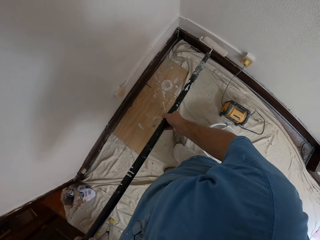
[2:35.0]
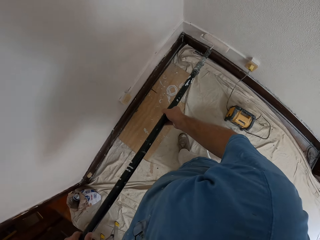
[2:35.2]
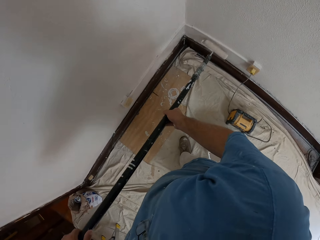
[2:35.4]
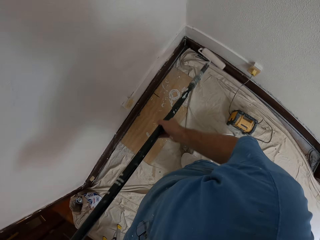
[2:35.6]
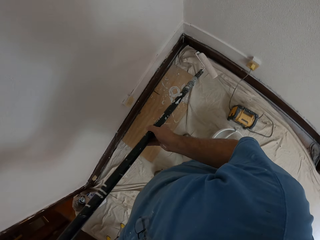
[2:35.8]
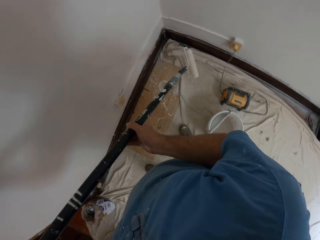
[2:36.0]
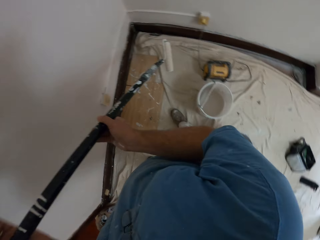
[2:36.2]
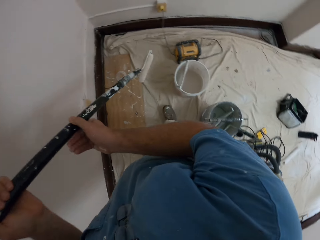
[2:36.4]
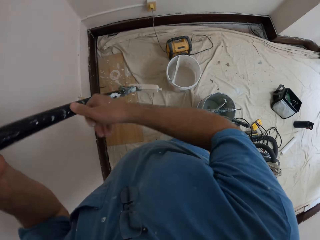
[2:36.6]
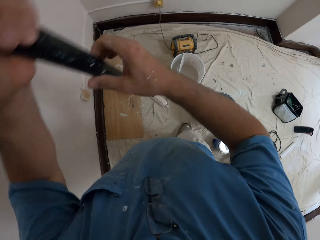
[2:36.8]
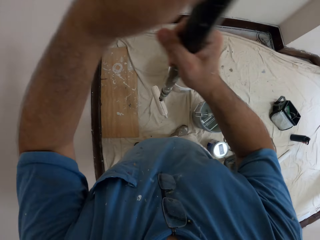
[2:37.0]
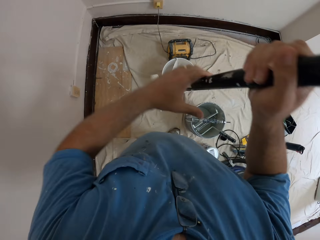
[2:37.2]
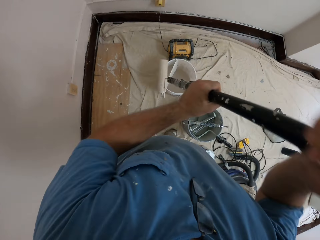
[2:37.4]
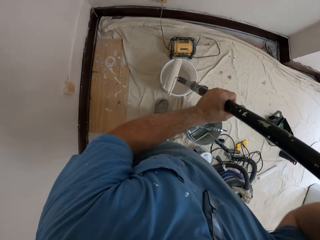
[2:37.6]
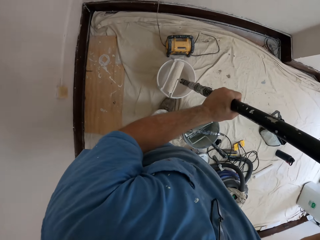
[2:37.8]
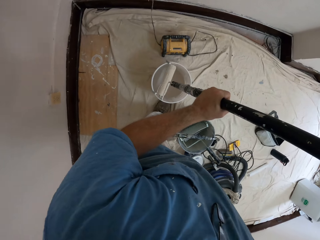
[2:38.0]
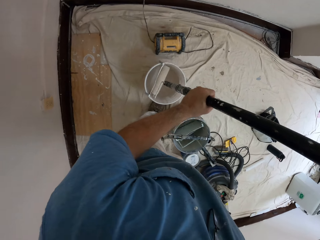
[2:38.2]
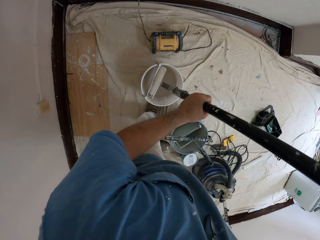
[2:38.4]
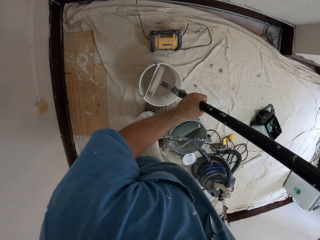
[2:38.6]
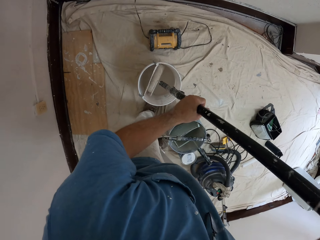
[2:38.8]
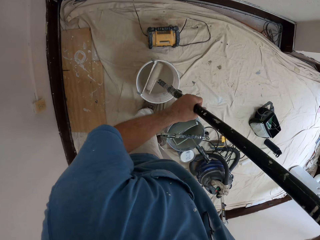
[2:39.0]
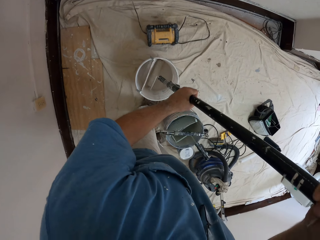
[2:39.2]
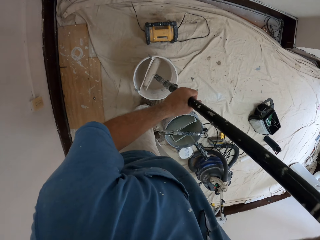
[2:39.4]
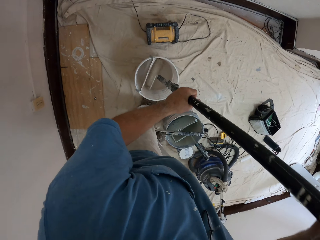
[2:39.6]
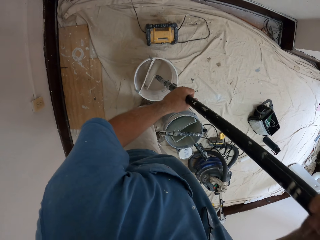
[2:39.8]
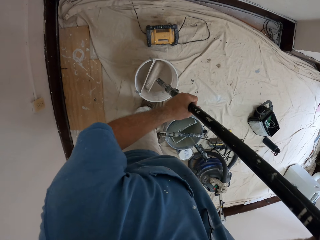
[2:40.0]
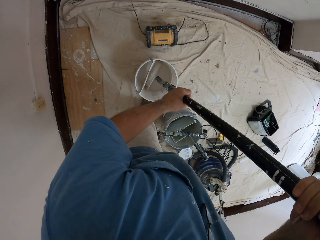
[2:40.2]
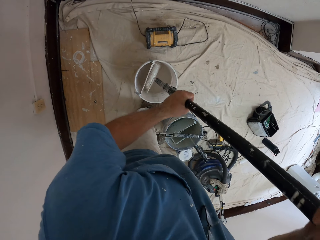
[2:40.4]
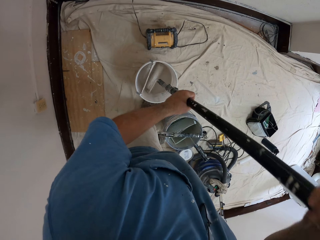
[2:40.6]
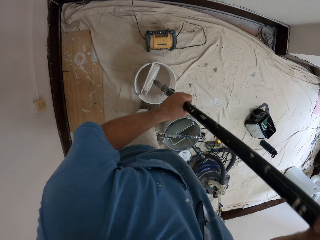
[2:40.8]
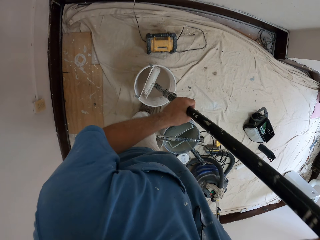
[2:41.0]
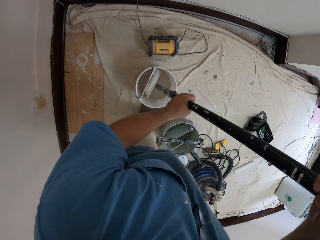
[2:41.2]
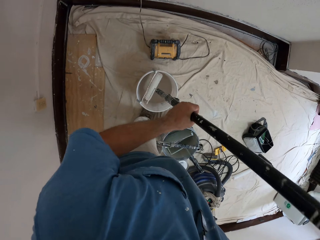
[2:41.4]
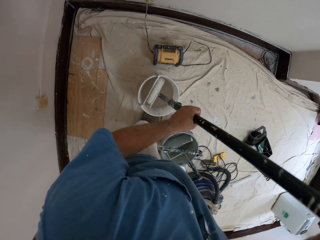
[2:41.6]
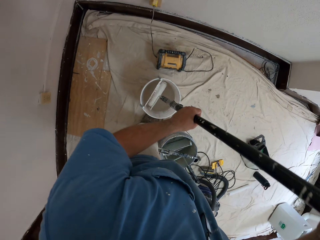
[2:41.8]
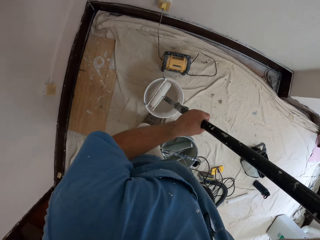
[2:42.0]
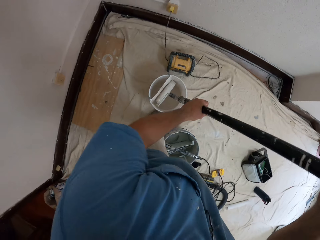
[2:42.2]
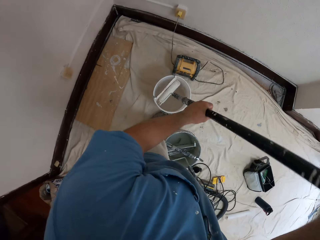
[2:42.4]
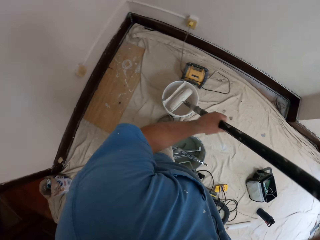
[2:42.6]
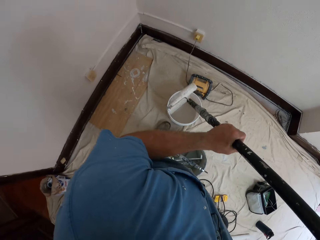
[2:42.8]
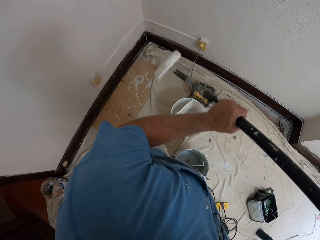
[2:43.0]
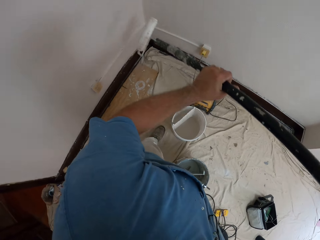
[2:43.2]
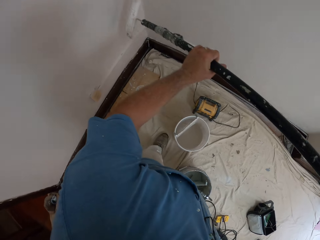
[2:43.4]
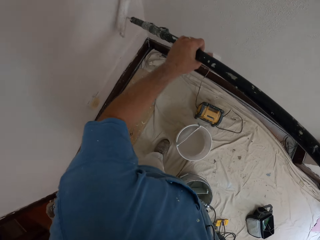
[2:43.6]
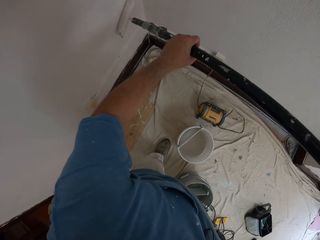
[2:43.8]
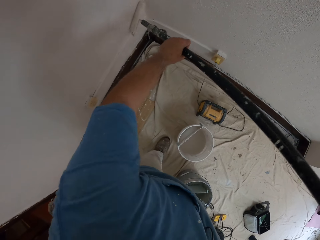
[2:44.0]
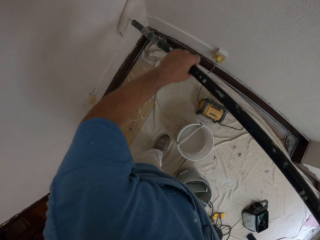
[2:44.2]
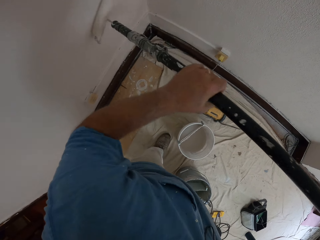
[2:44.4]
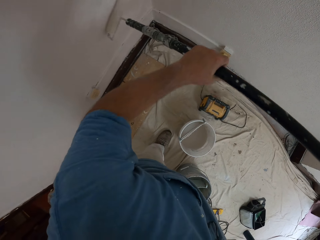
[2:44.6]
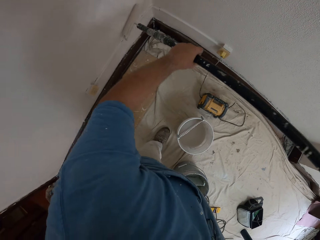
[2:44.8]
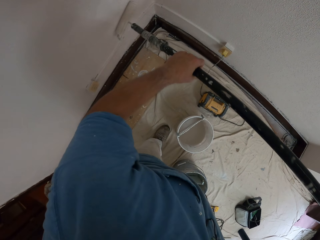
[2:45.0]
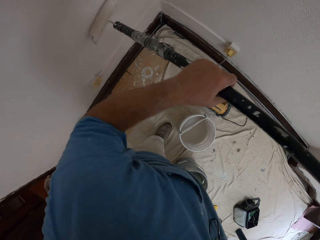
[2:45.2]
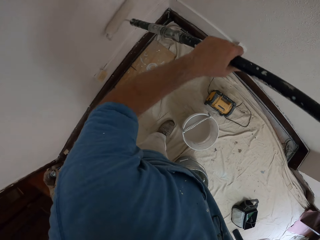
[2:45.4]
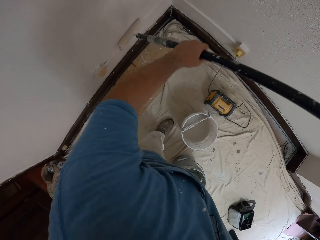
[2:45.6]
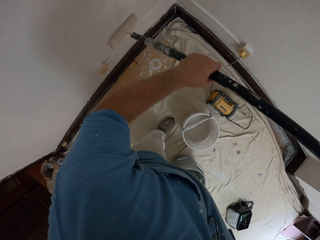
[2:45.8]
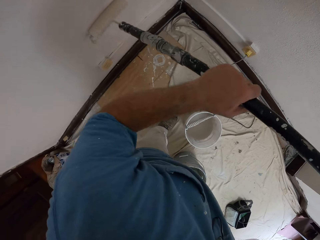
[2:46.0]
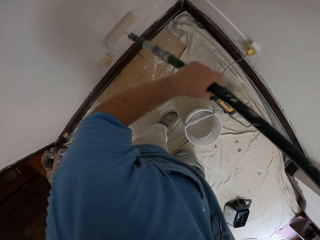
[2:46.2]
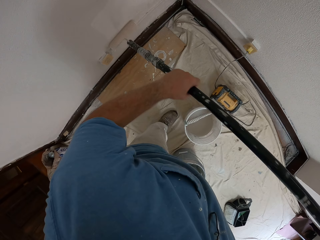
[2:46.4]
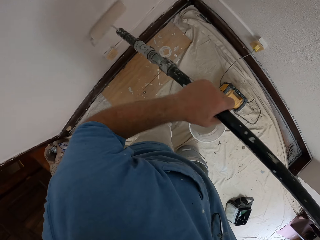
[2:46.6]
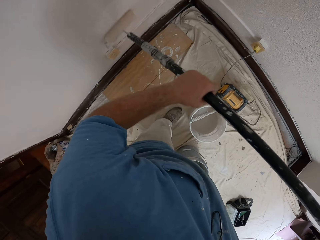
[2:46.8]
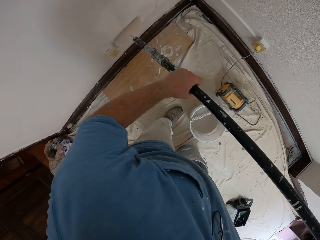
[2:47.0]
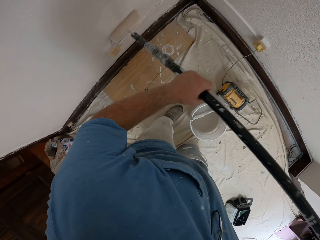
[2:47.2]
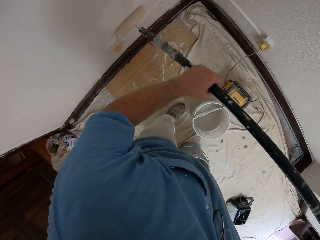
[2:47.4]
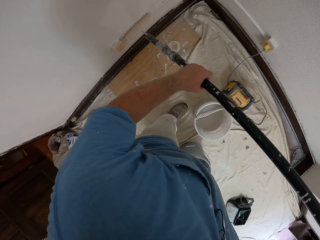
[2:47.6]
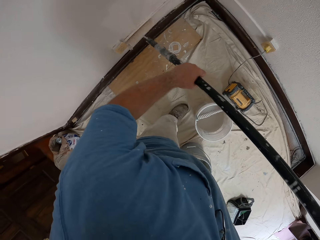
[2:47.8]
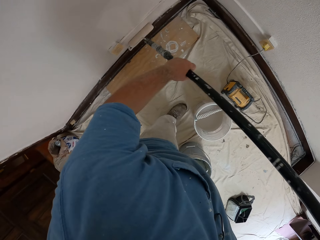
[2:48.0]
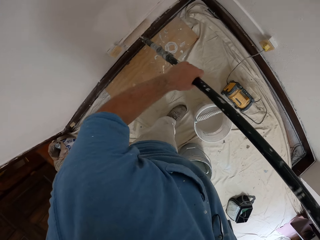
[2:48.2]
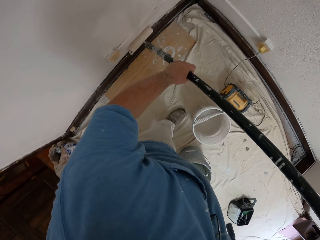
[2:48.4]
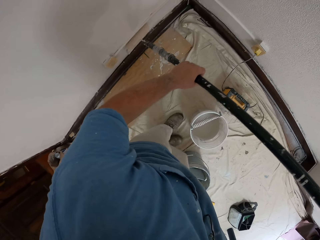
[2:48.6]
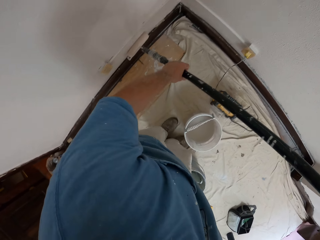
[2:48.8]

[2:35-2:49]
The camera wearer adjusts the extendable paint roller in both hands. They dip the extendable paint roller into the bucket of paint with both hands. They paint the walls with the extendable paint roller in both hands.

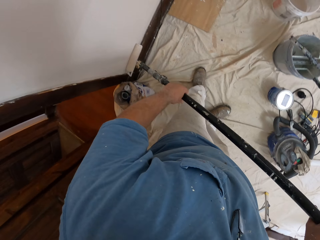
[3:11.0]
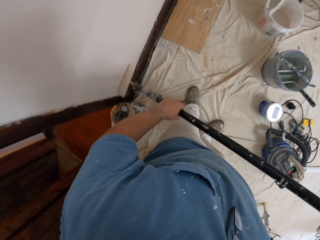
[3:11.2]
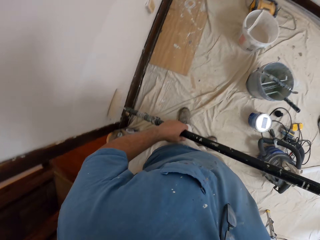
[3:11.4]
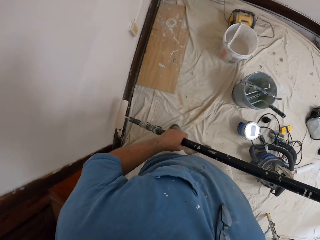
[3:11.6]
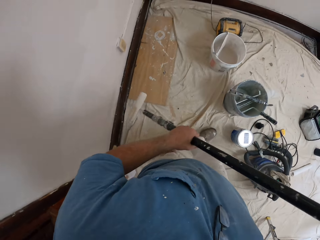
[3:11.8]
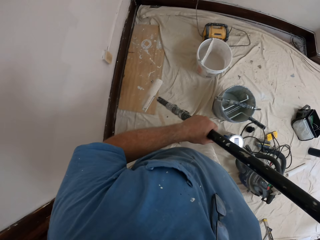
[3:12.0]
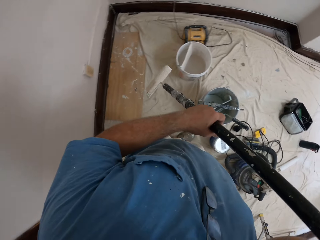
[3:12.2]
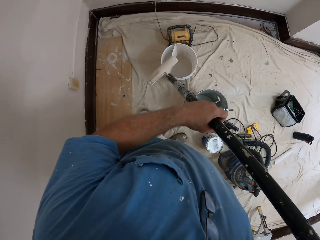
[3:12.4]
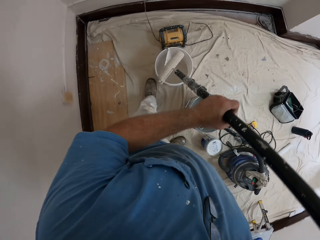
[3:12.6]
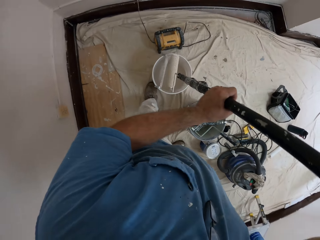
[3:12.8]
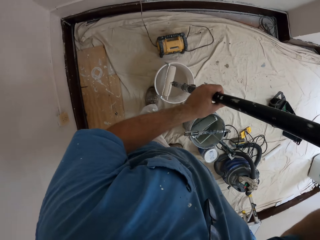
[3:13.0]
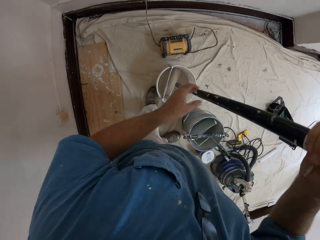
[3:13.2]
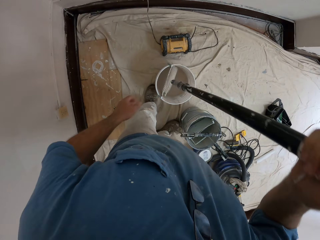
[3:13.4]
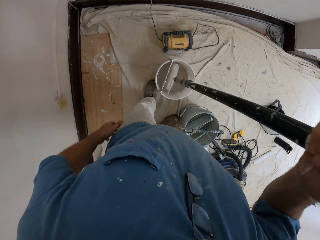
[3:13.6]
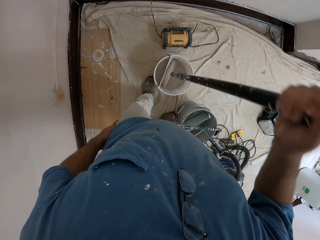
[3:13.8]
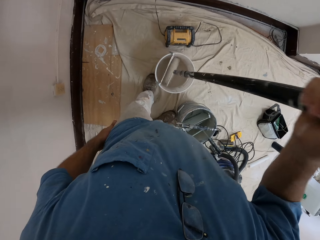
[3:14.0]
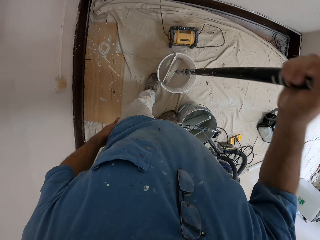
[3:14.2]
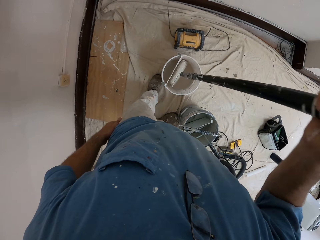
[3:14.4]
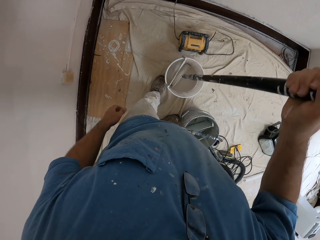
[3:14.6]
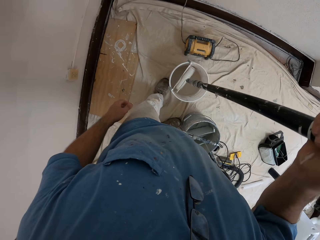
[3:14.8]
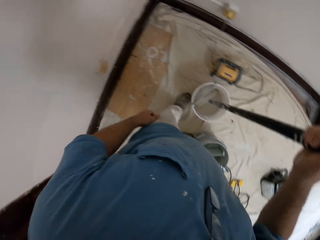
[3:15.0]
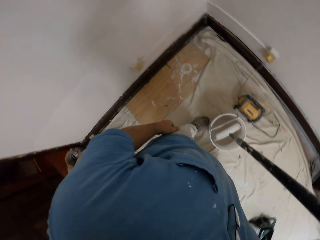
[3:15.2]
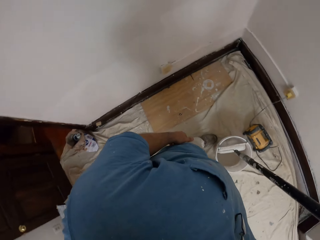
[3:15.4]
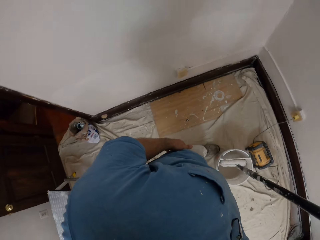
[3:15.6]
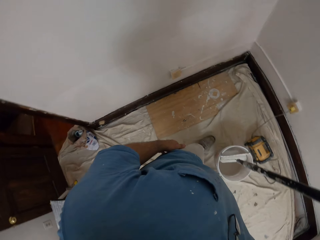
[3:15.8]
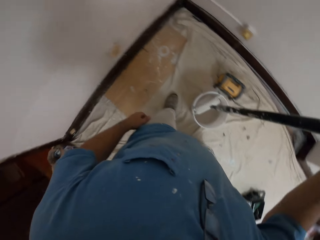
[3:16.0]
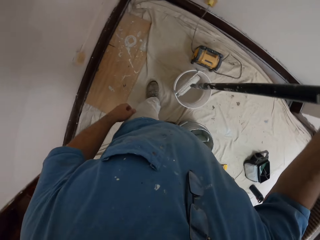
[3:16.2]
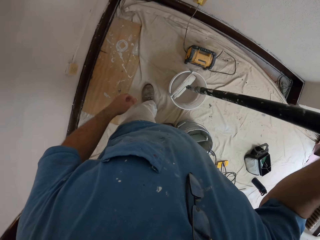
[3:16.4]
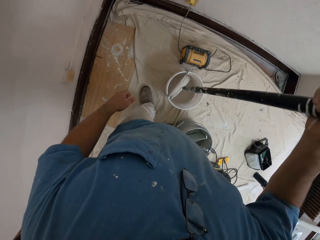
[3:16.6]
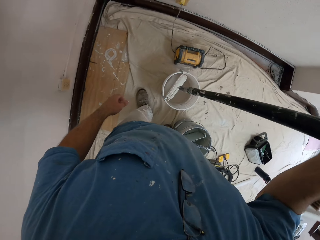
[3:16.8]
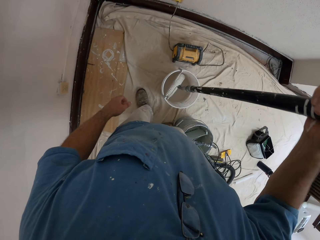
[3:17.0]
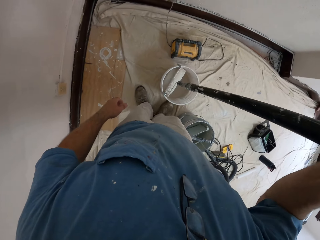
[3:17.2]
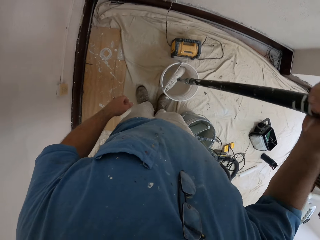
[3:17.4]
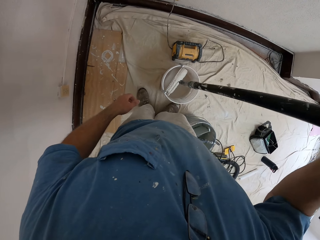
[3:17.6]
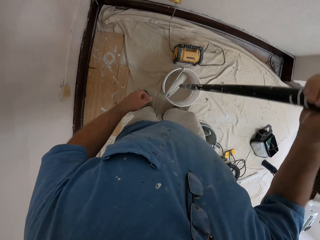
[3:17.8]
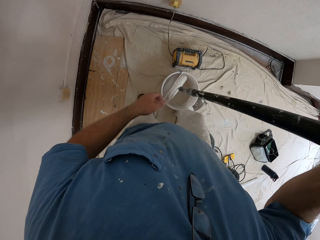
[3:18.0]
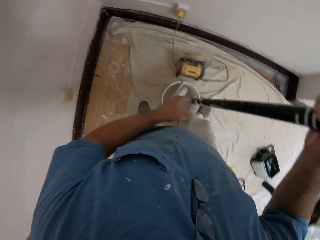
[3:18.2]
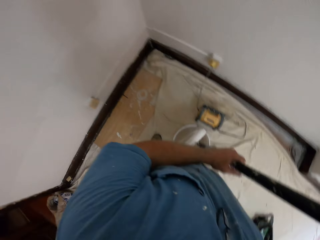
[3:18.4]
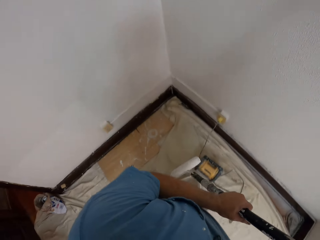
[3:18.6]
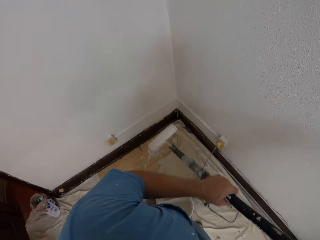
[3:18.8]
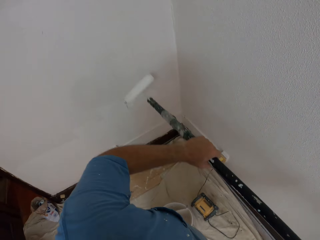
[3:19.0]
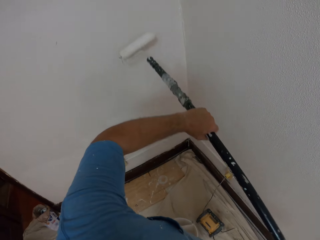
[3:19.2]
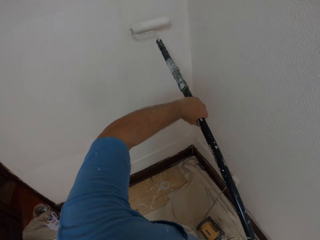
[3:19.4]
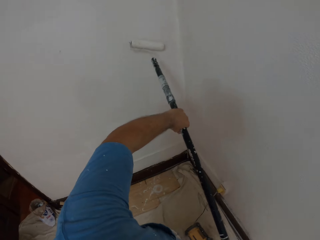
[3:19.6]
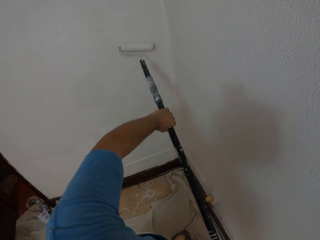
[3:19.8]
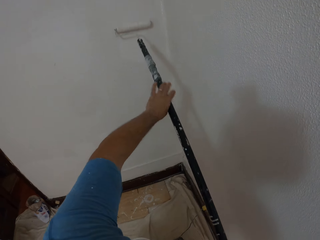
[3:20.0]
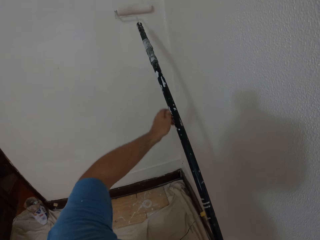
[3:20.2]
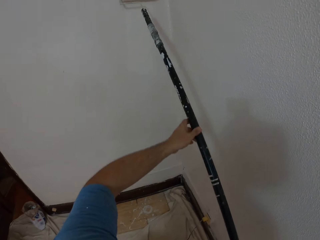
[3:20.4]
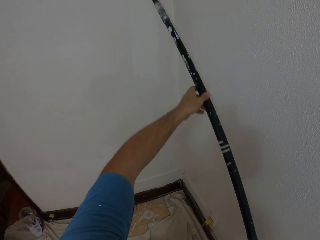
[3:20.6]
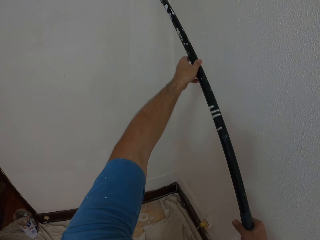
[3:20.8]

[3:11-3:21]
The camera wearer walks. He dips the extendable paint roller into the bucket of paint with his right hand. He paints the walls with the extendable paint roller in both hands.
